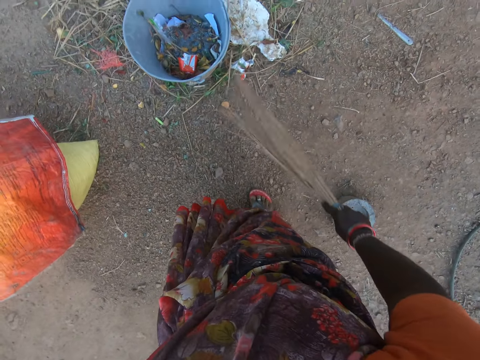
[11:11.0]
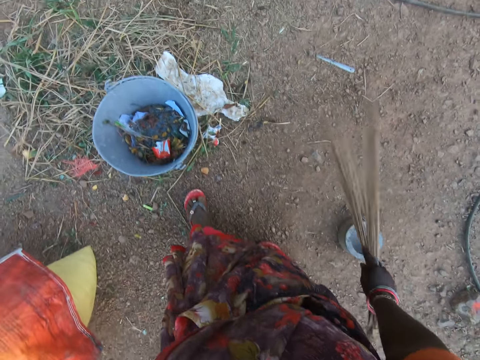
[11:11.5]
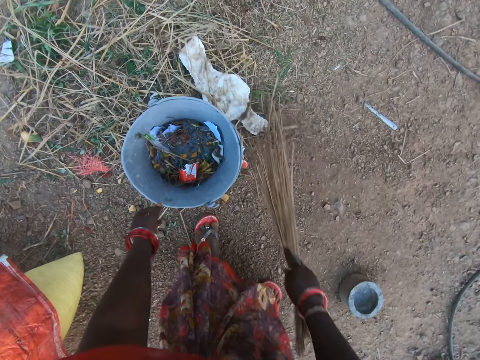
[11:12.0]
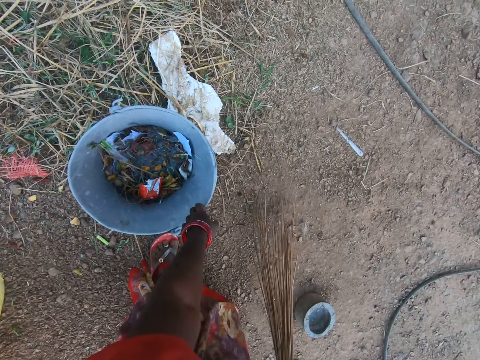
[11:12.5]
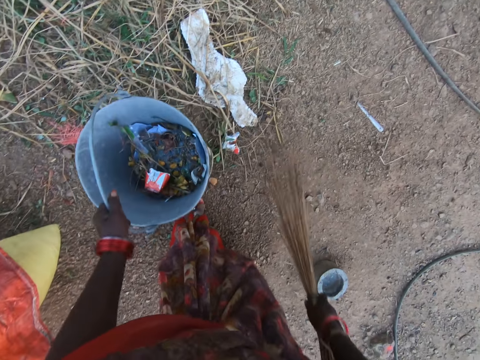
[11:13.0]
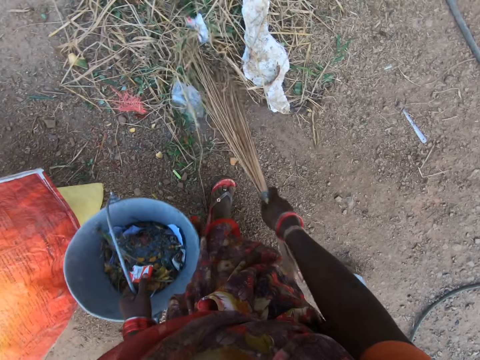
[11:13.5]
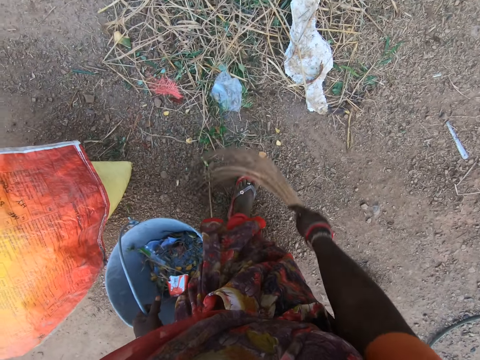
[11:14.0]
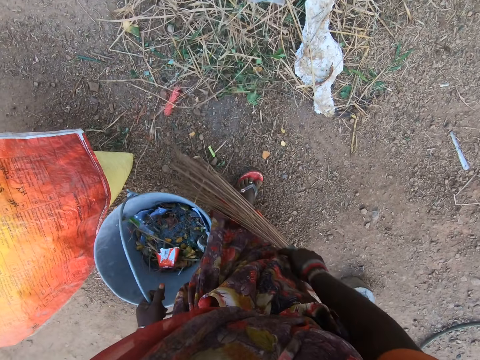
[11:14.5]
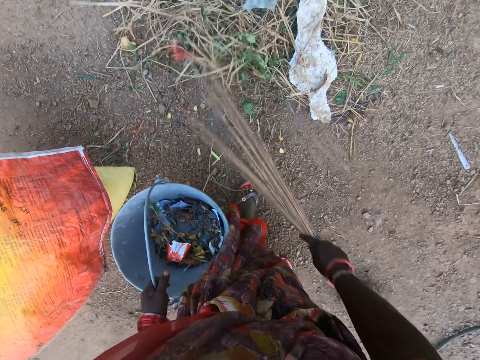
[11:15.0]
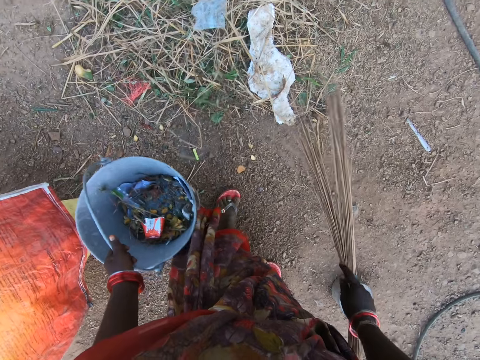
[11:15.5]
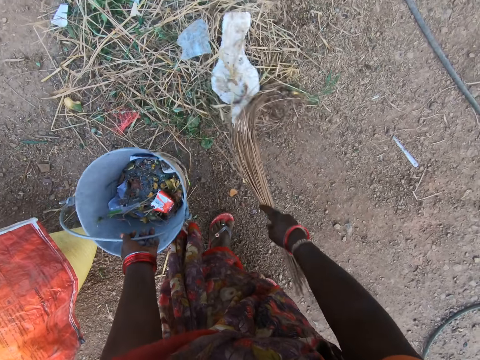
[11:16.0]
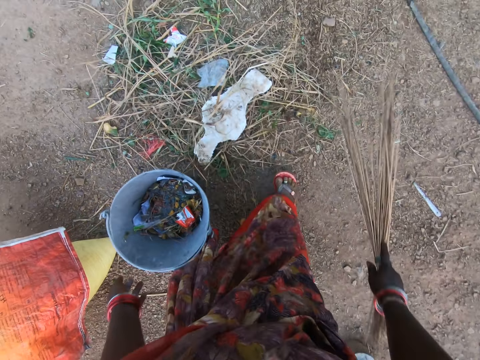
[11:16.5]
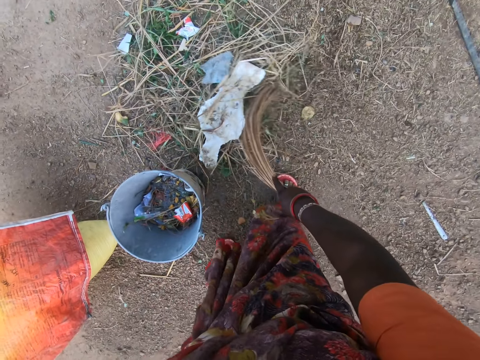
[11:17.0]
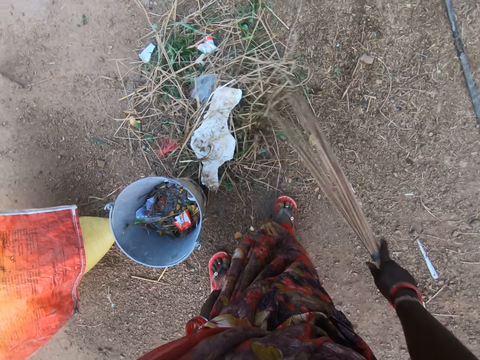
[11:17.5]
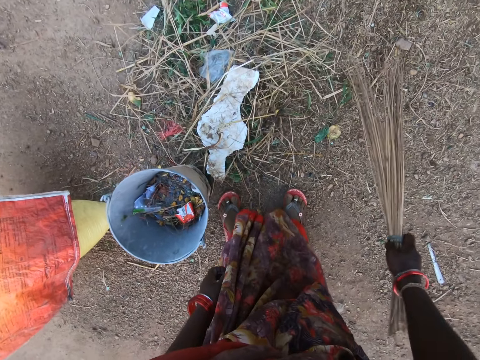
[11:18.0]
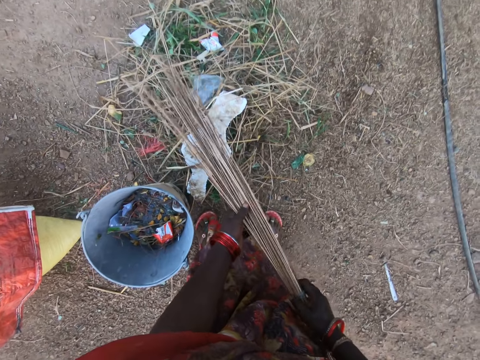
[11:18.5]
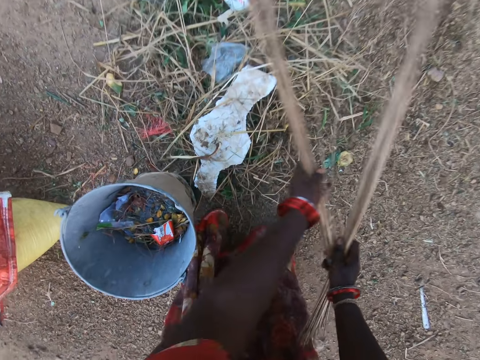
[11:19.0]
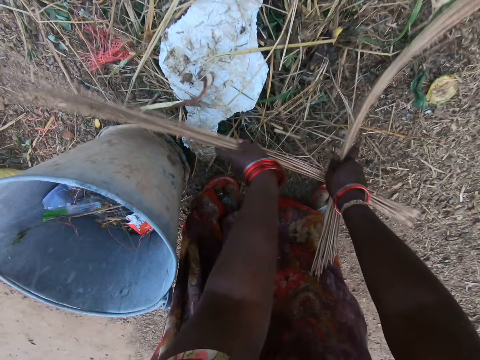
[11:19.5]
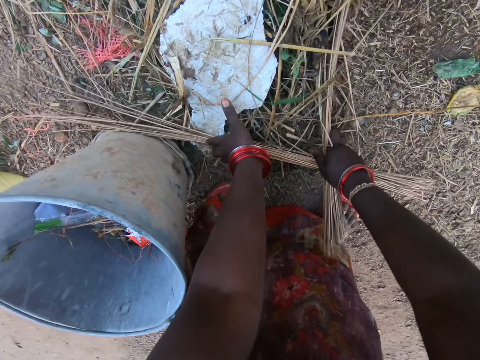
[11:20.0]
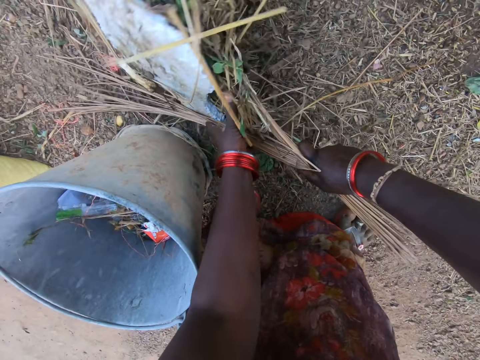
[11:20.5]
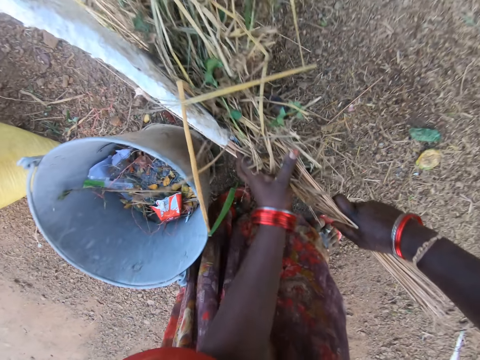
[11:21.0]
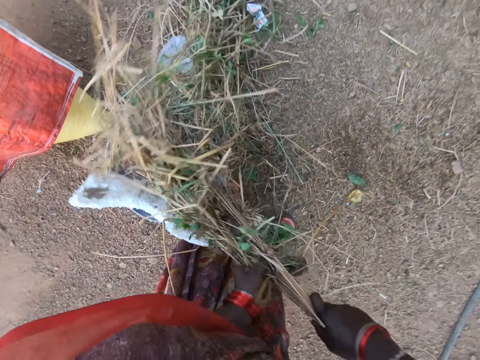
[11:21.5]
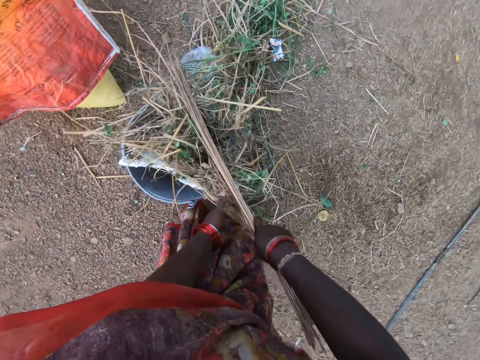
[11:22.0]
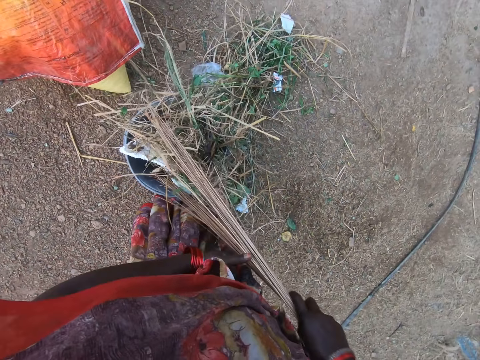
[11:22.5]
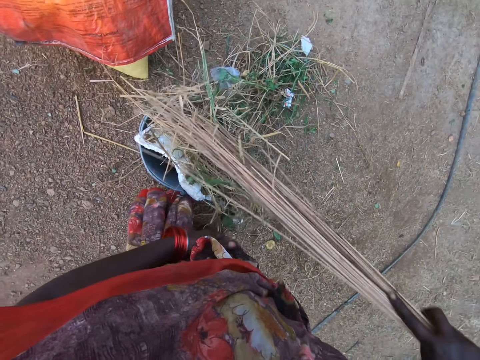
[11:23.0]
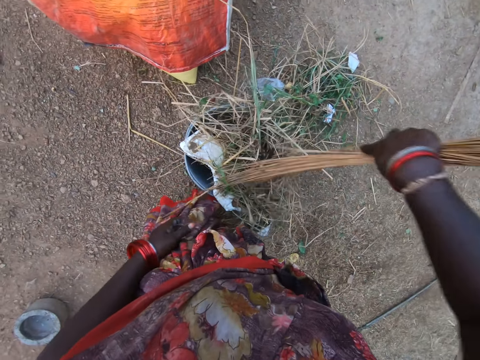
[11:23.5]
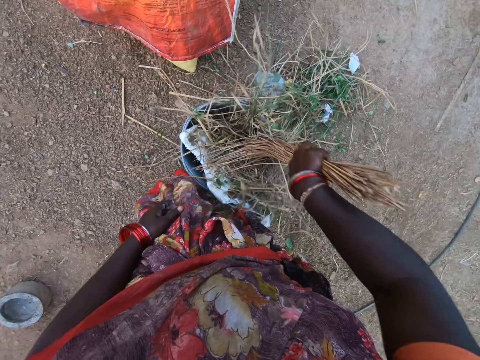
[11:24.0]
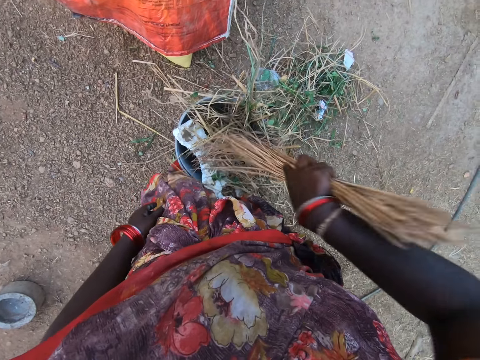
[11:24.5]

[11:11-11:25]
The camera wearer picks a bucket from the floor with her left hand. She holds the bucket. She sweeps the compound with a broom. She drops the bucket on the floor. She packs the dirt from the floor with the broom. She holds the broom. She puts the trash in between the broom. She collects the trash. She puts the trash in the bucket.

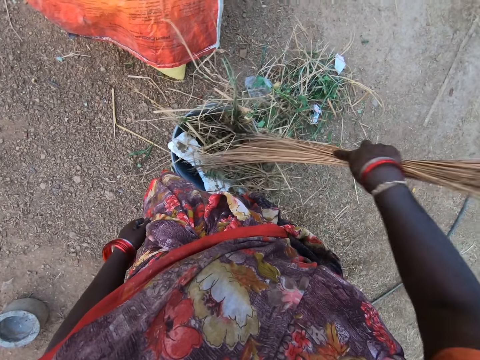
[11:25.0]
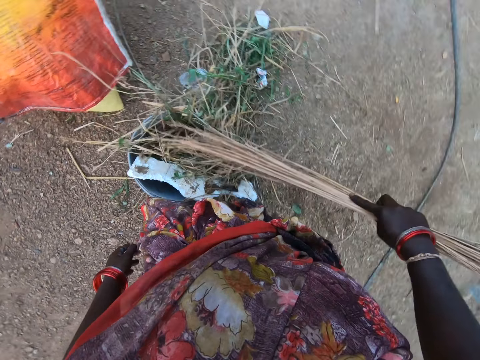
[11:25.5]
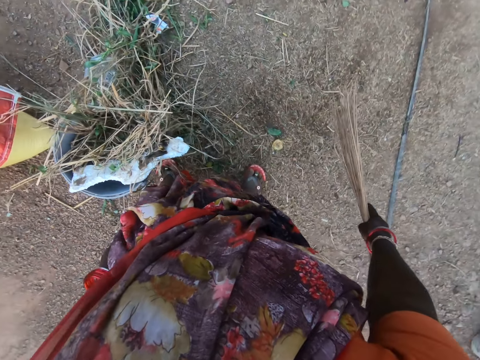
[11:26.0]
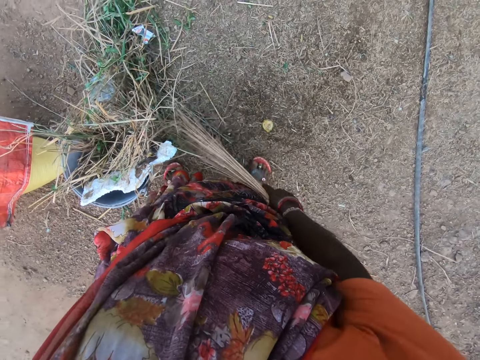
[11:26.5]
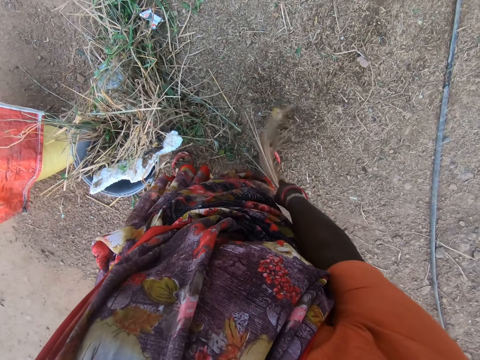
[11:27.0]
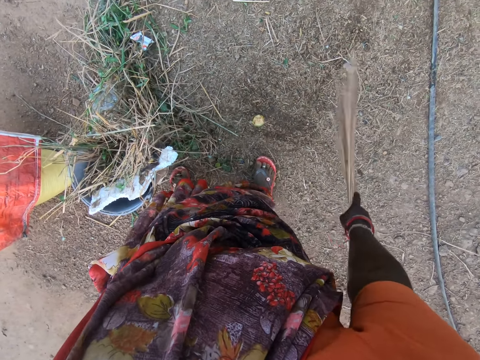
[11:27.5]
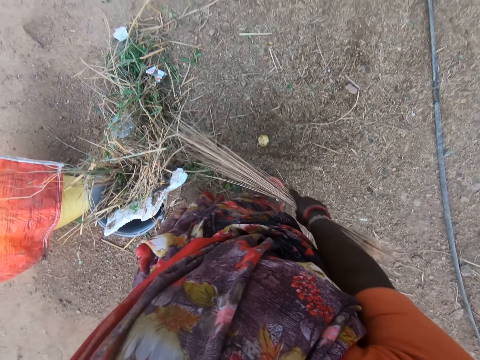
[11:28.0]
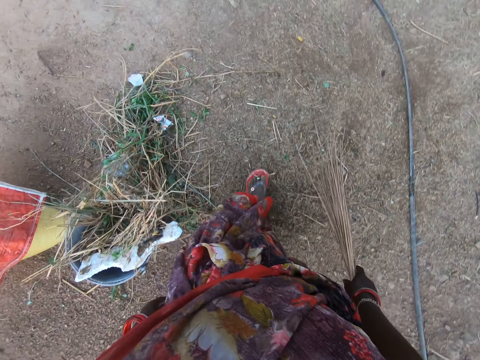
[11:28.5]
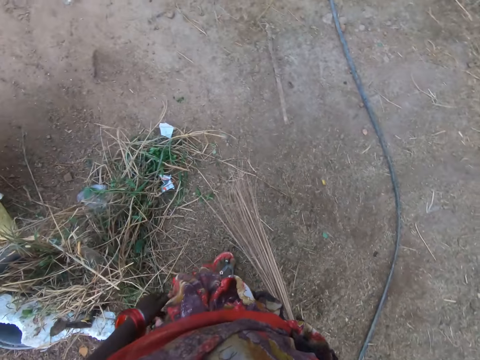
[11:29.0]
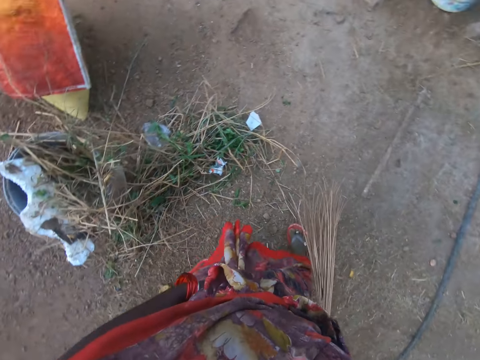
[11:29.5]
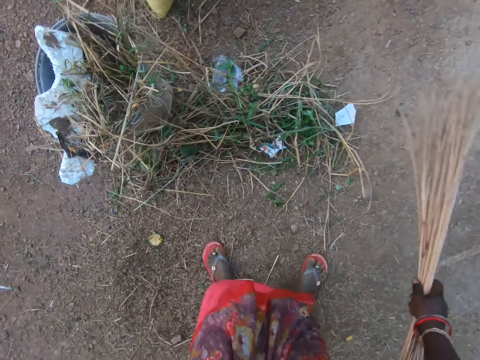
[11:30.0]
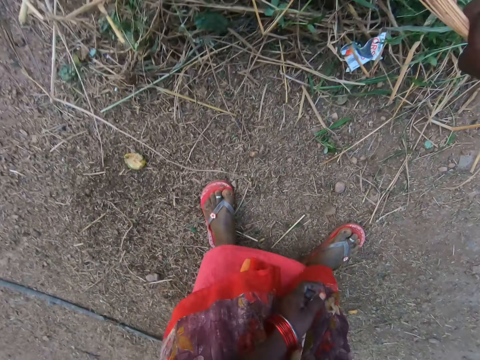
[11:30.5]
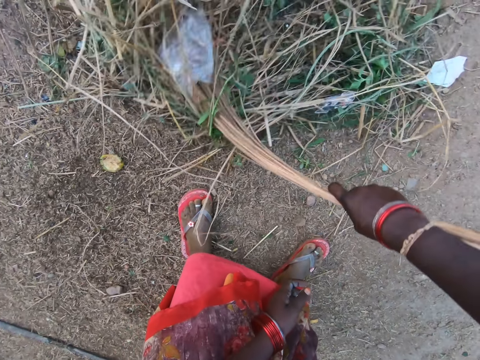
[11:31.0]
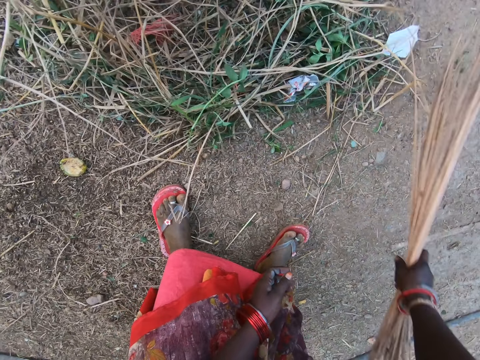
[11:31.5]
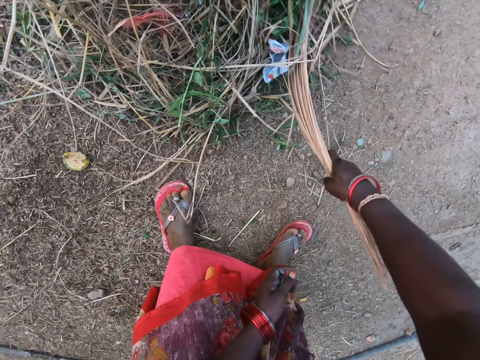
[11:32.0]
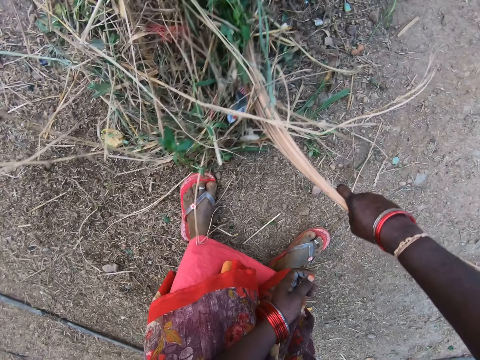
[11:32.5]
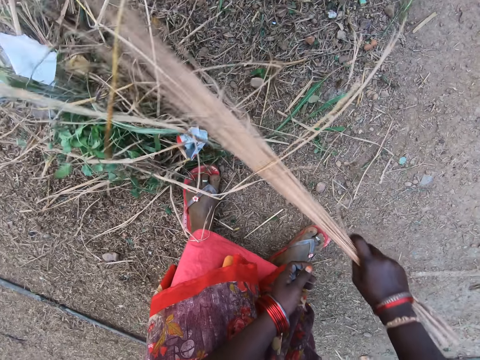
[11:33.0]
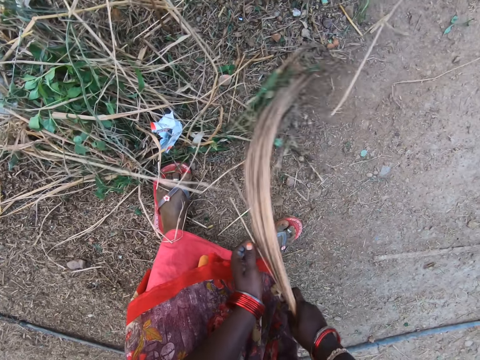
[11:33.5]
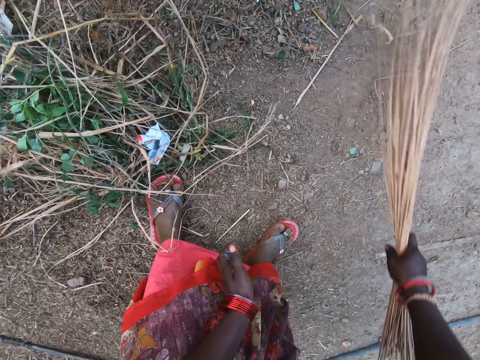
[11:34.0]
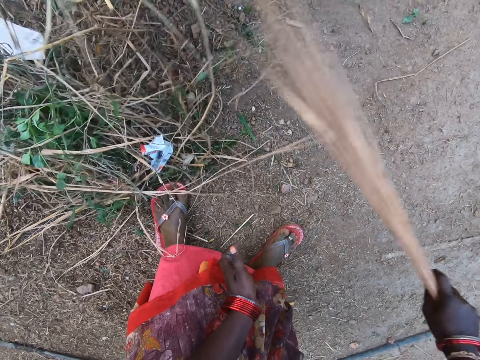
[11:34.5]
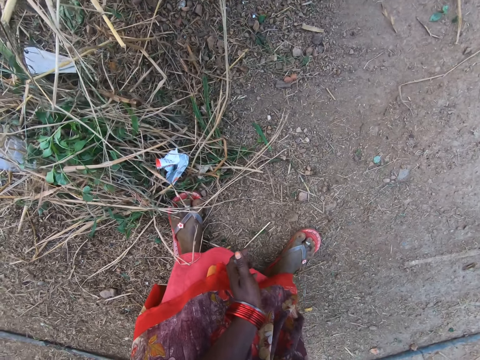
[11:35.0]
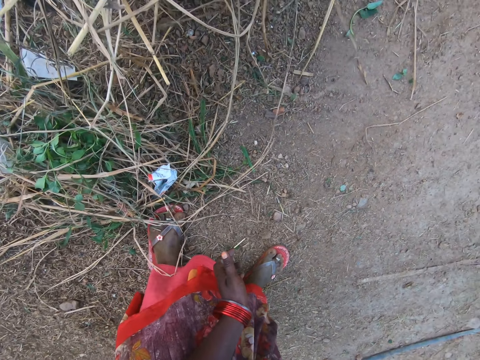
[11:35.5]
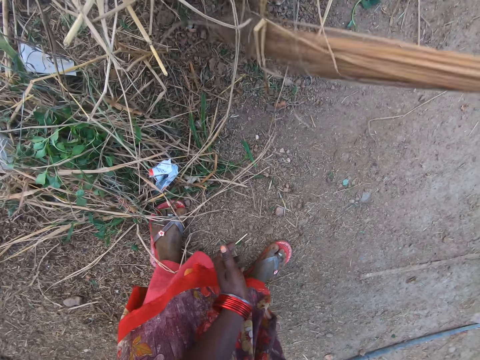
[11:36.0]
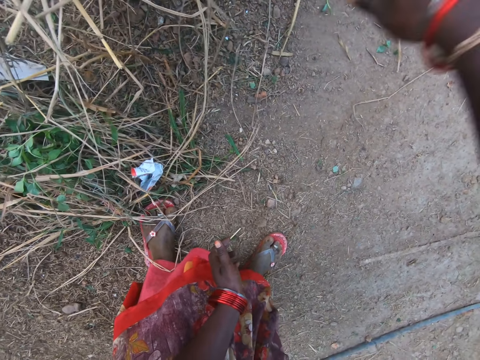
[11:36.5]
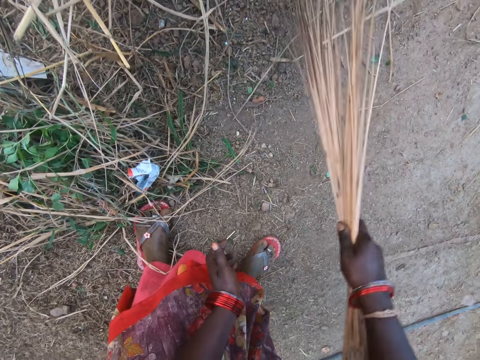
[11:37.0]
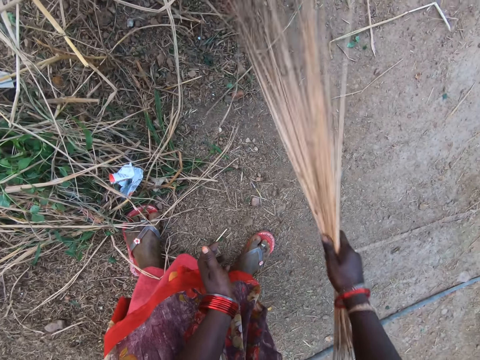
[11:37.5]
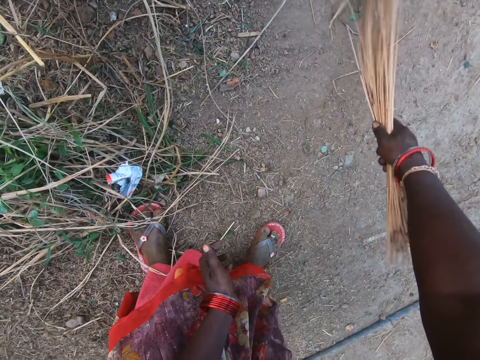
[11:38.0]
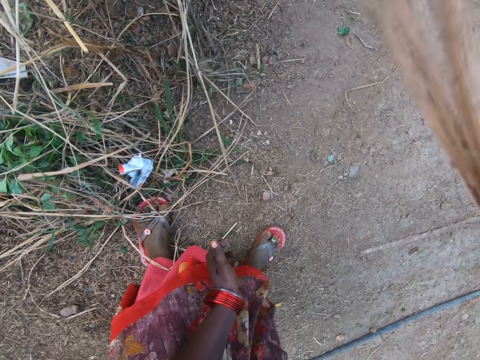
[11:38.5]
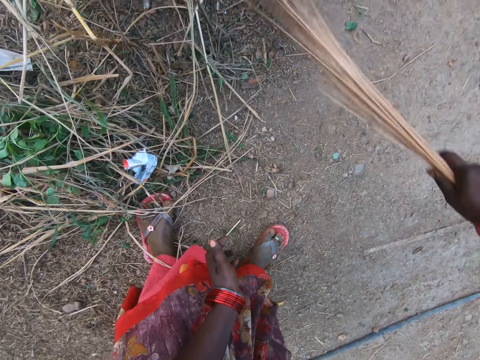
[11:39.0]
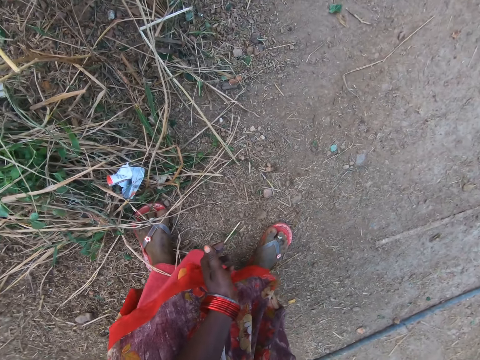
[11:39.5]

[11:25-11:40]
The camera wearer sweeps the floor with the broom near the bucket. They walk carrying the broom. They sweep the floor with the broom.
